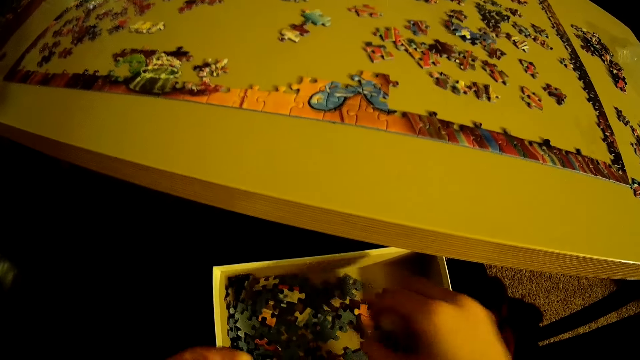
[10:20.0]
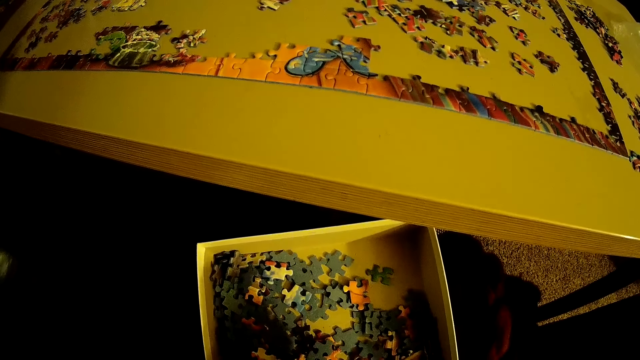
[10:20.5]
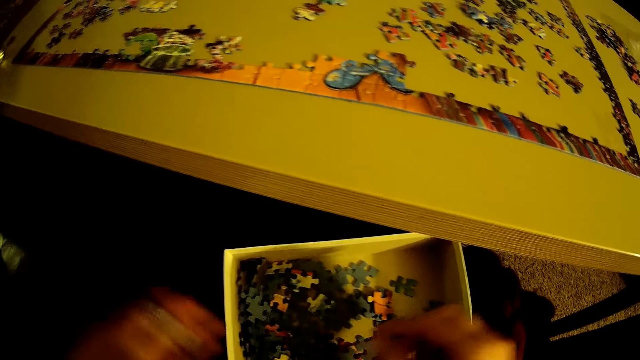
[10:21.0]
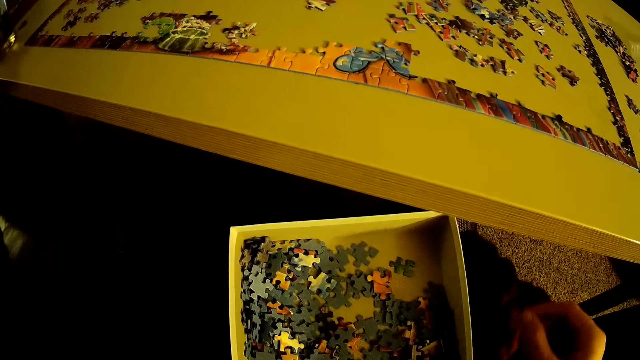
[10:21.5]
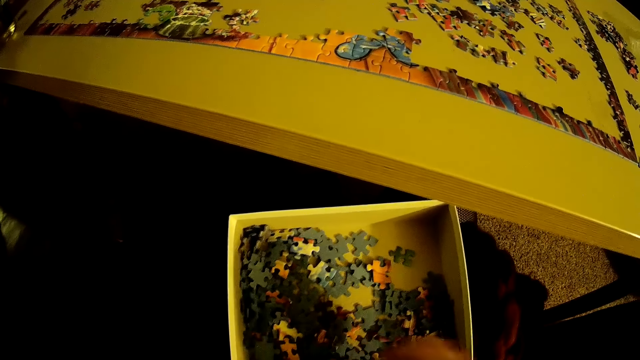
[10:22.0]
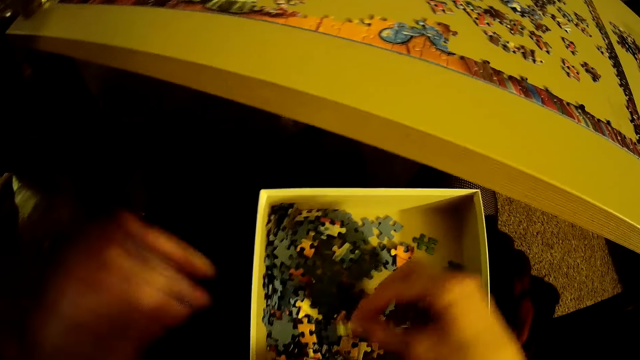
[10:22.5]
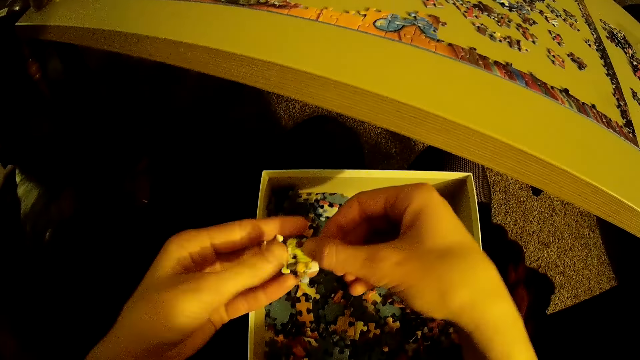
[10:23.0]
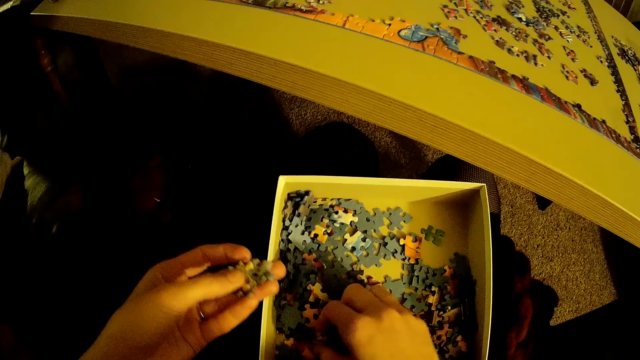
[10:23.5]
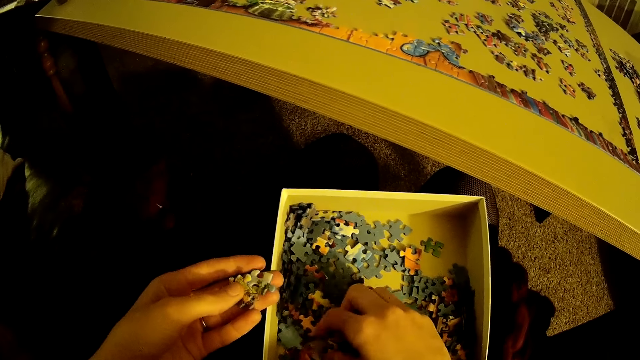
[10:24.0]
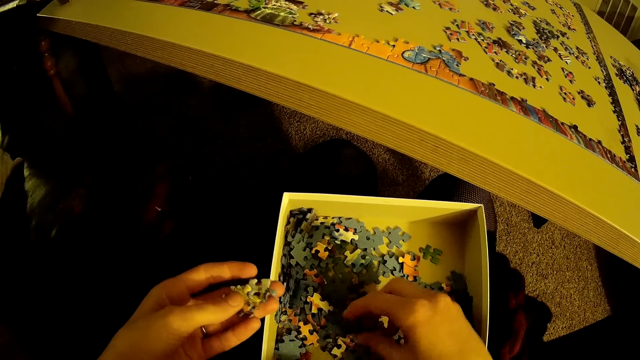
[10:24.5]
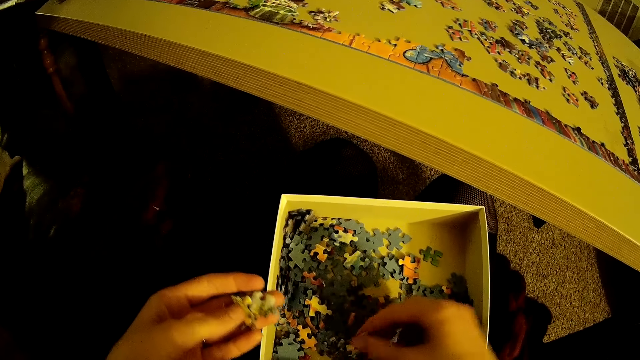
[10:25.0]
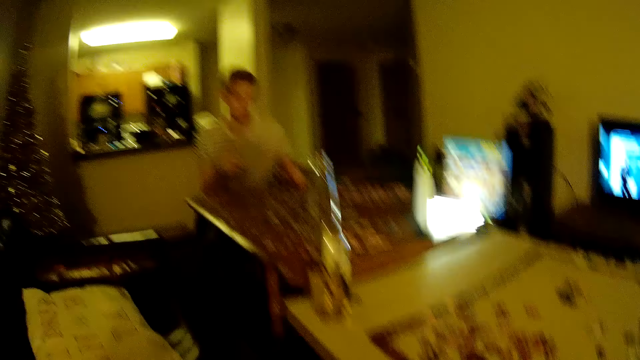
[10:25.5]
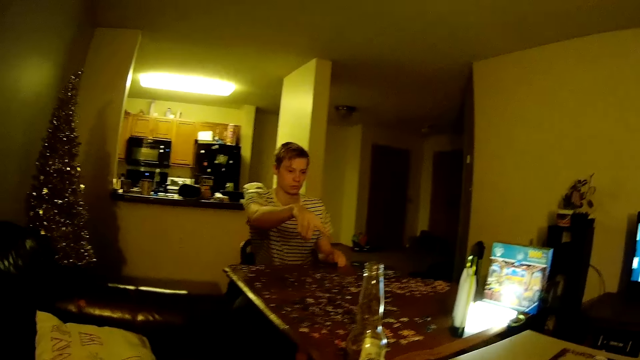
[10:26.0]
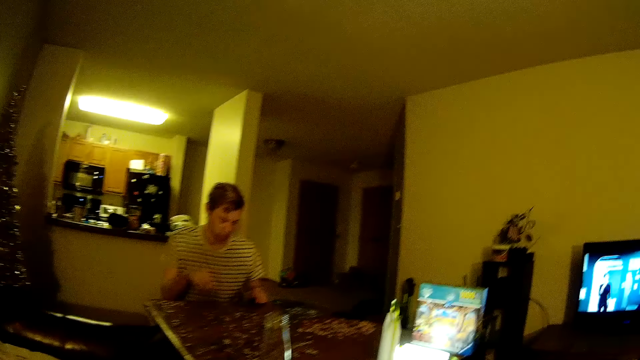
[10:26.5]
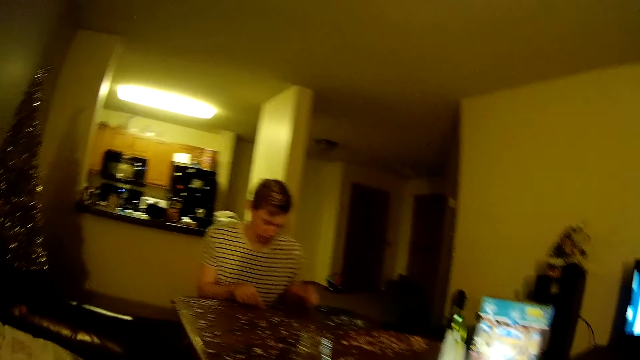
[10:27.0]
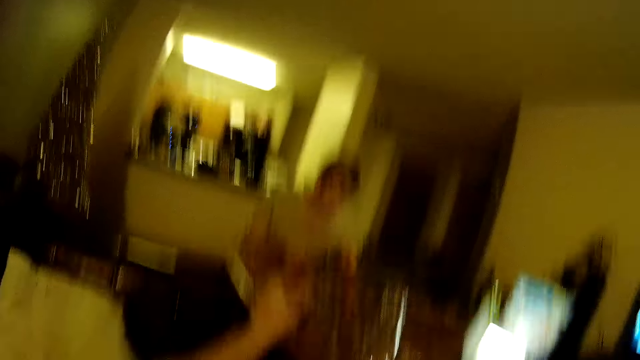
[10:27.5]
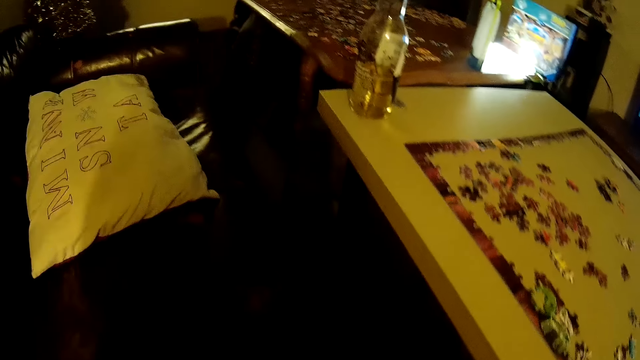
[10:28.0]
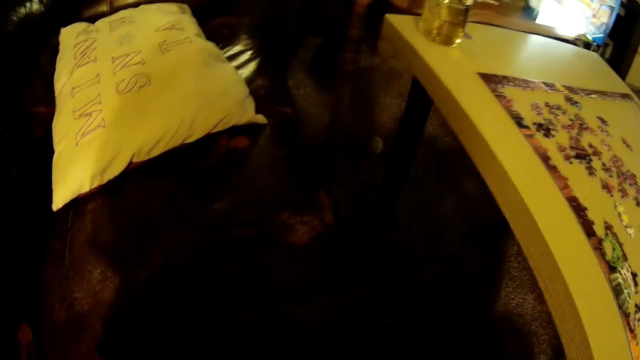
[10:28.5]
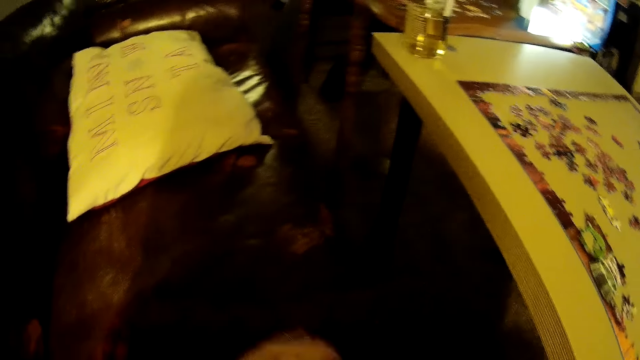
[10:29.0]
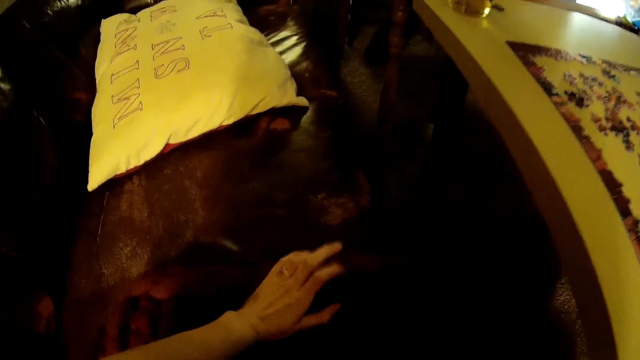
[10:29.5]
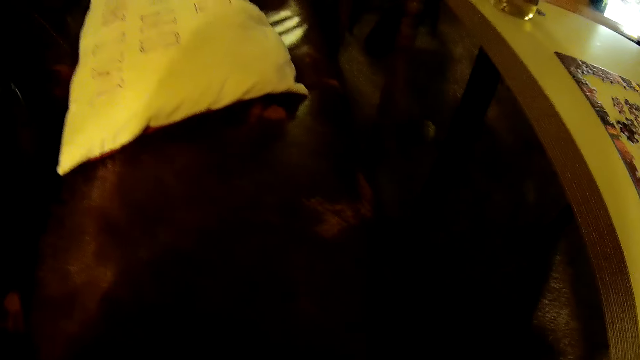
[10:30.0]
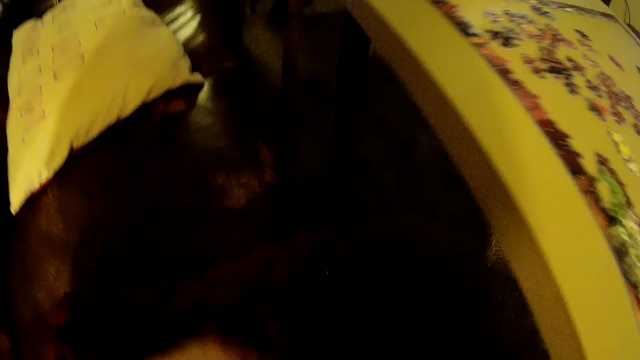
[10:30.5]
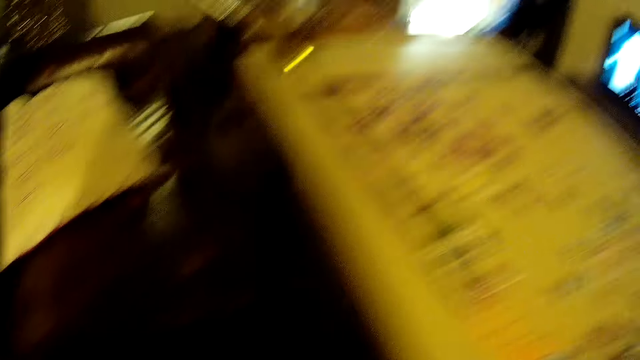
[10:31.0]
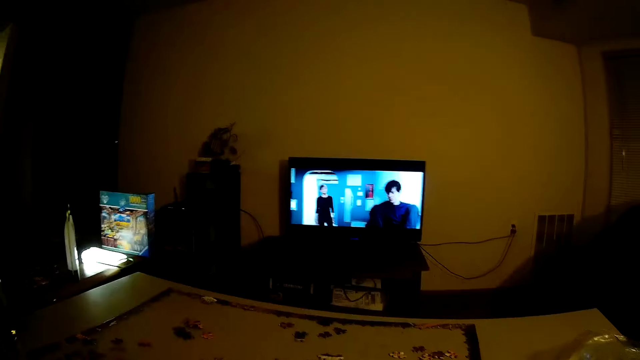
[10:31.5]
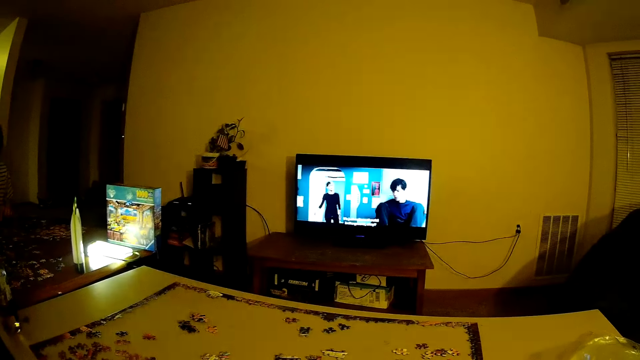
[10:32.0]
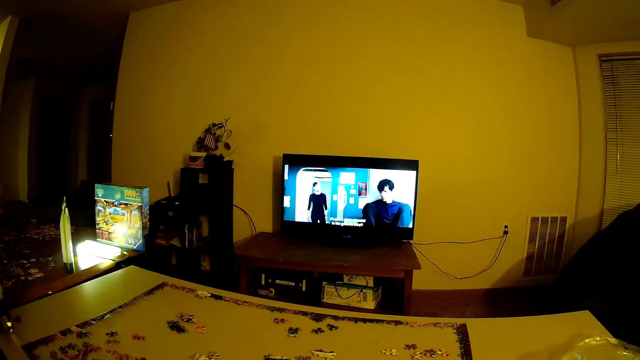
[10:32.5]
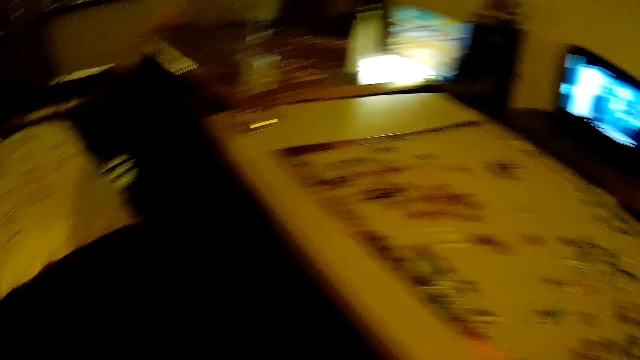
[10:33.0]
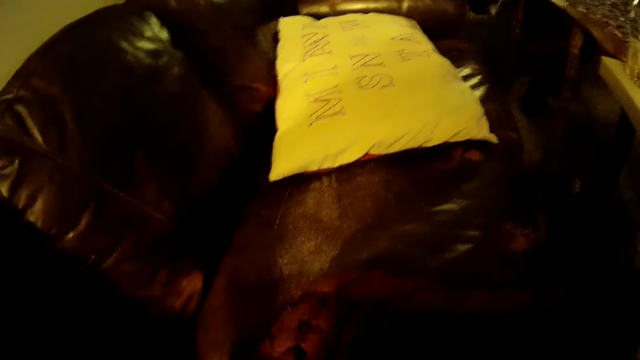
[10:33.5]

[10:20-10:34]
The camera wearer puts a puzzle piece on the left hand. They put the puzzle piece on the table. They lower their hand.

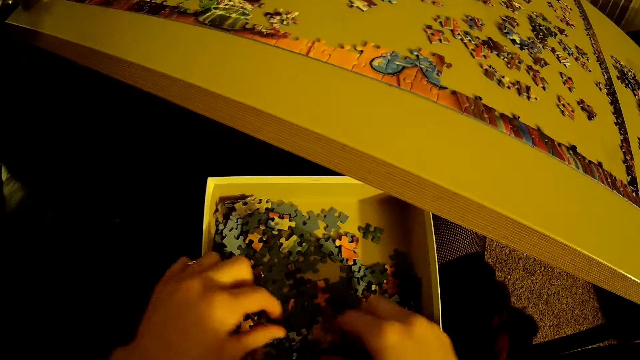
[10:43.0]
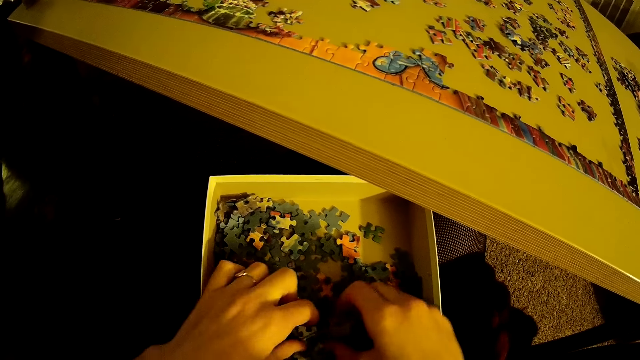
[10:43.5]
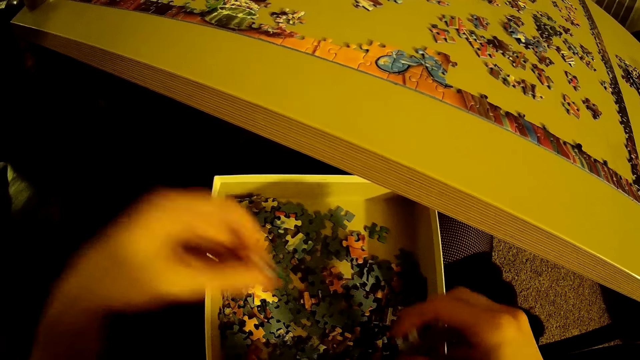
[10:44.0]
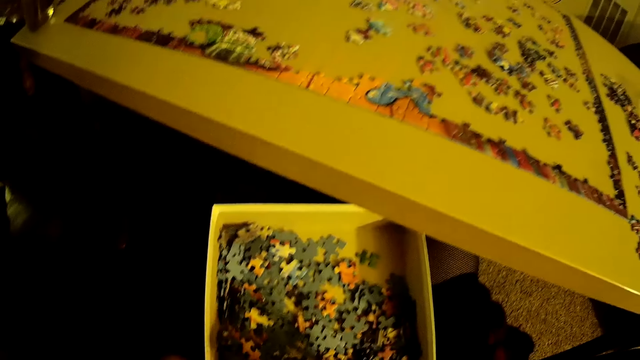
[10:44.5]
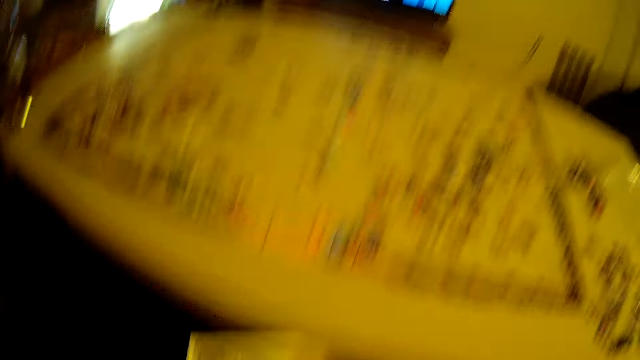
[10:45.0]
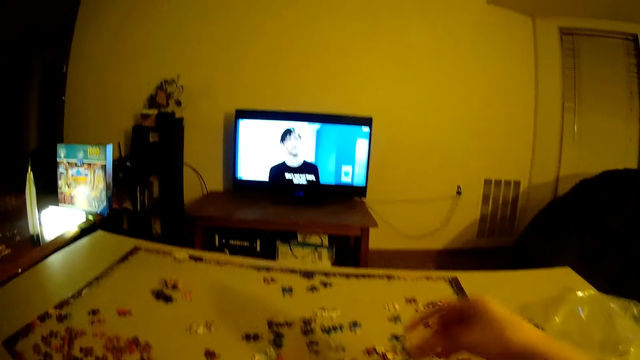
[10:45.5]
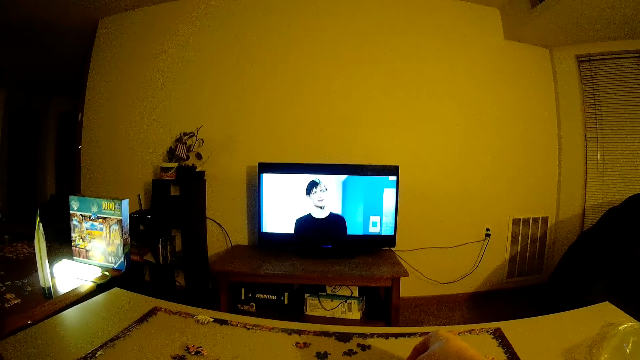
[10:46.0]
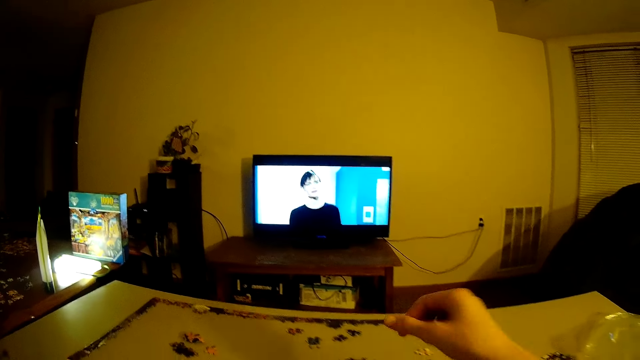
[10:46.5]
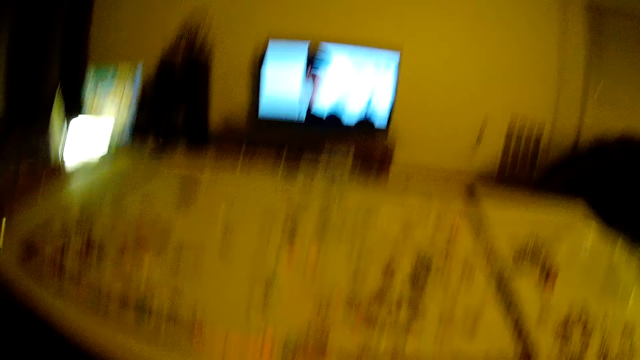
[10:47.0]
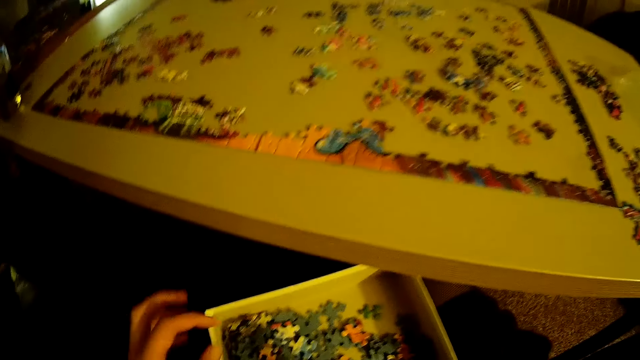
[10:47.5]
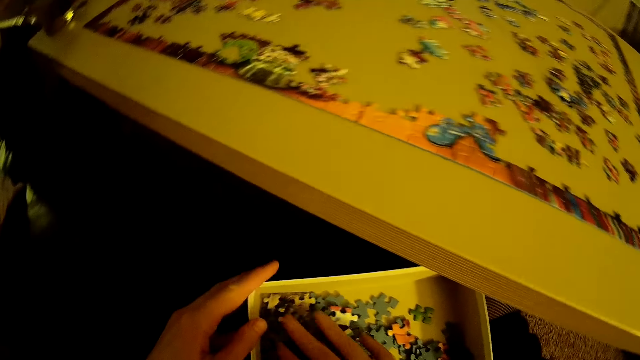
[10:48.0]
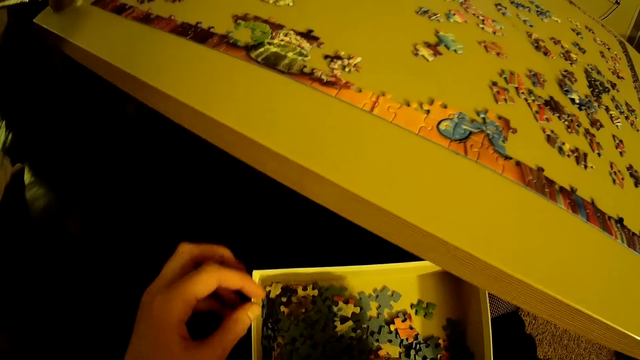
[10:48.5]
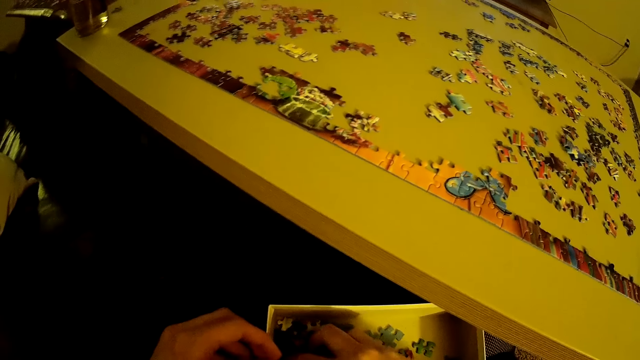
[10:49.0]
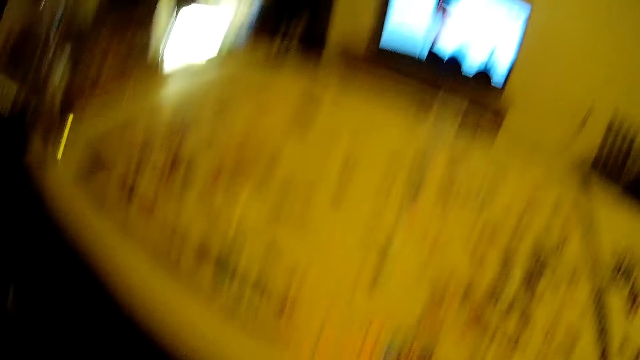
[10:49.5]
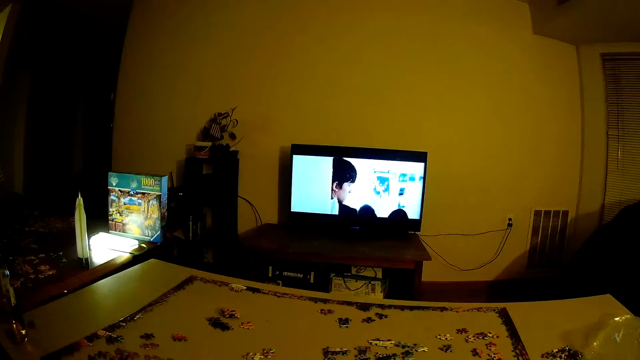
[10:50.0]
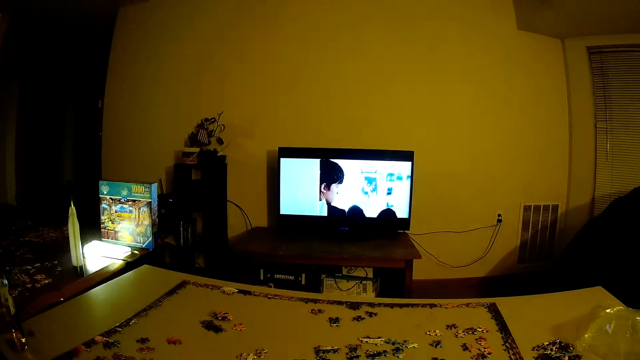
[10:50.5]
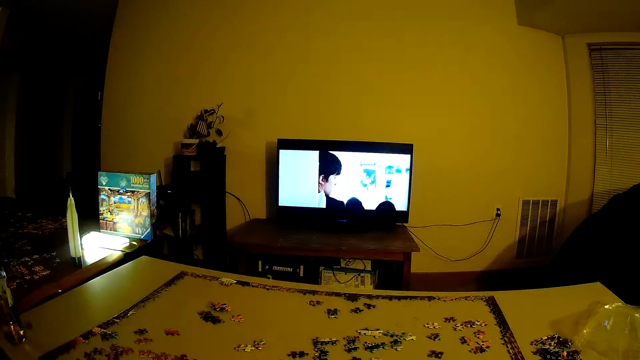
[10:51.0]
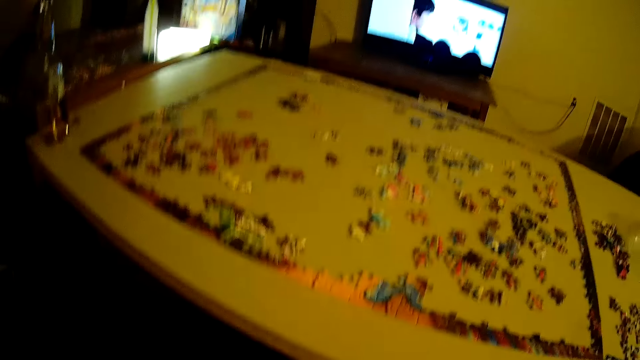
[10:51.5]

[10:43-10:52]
The camera wearer takes a puzzle piece. They put the puzzle piece on the table. They put beads into a container.
